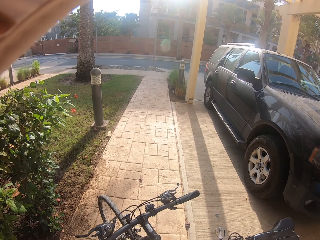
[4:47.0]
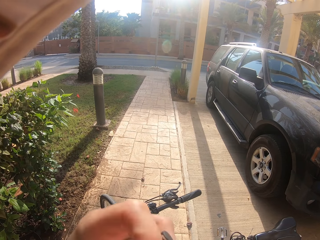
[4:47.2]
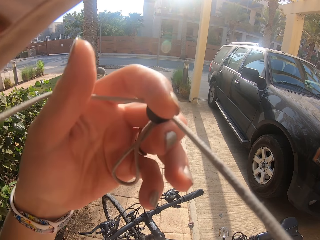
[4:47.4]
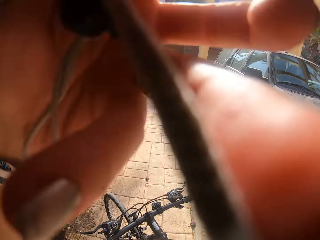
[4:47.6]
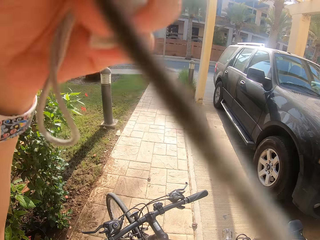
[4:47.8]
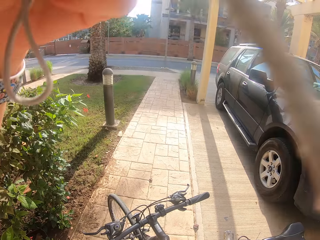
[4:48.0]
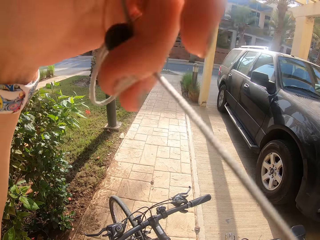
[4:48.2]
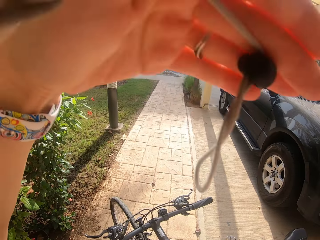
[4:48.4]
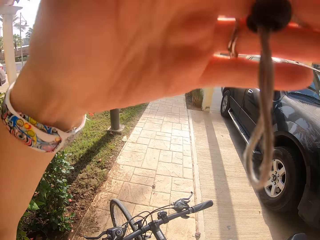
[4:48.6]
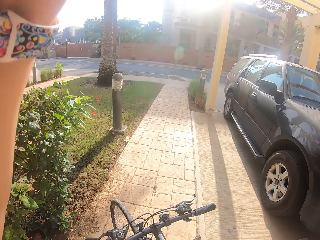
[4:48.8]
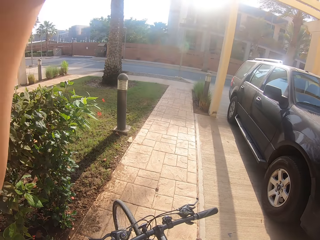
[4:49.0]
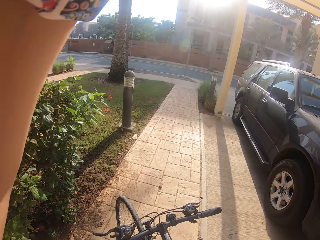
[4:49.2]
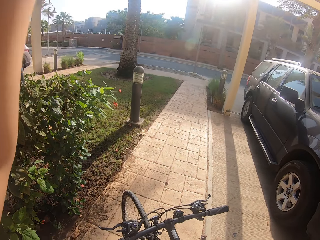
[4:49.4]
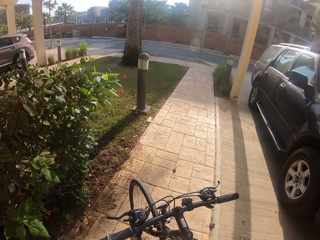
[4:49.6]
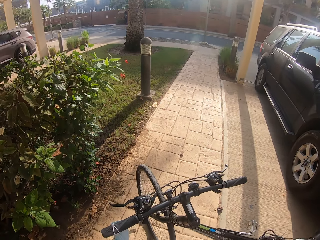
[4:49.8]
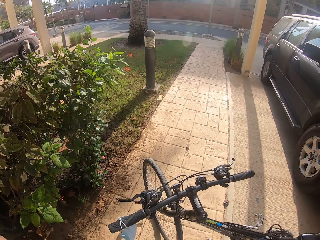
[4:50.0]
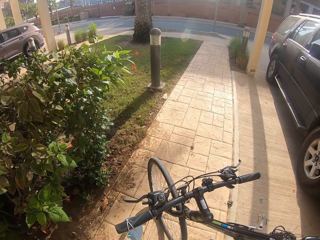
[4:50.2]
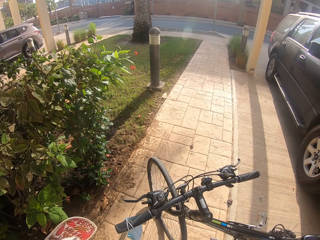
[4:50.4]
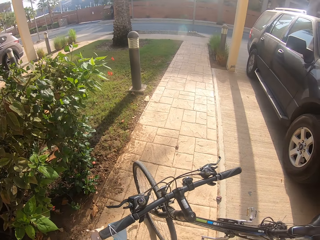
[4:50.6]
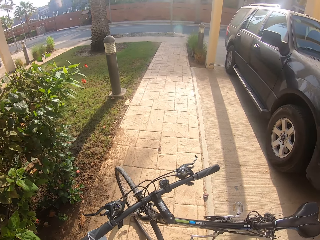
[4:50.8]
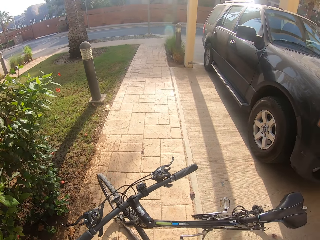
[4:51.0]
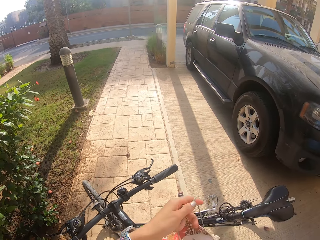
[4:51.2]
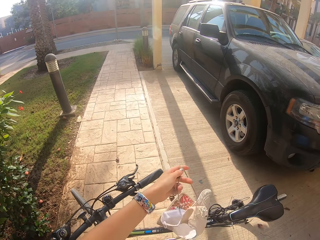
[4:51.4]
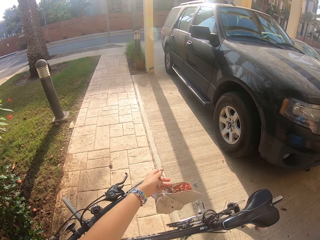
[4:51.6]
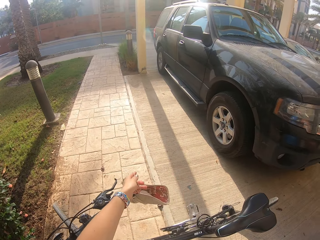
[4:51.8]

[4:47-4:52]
The camera wearer removes a cap. They put the cap on the bicycle.

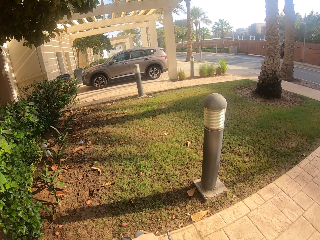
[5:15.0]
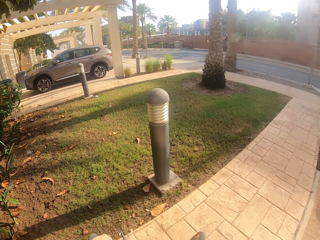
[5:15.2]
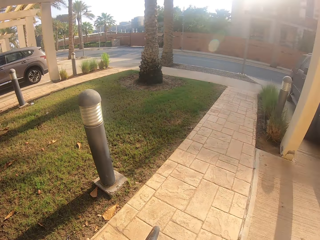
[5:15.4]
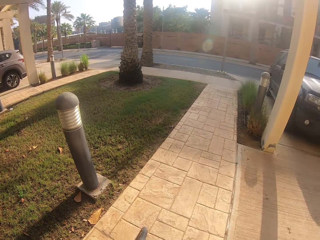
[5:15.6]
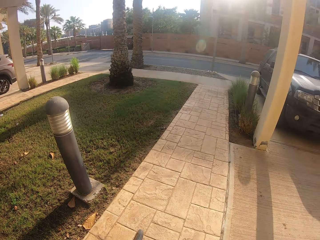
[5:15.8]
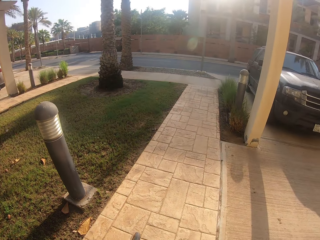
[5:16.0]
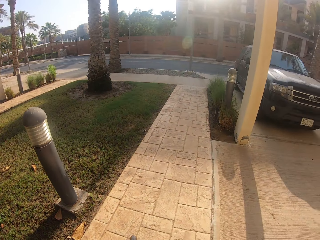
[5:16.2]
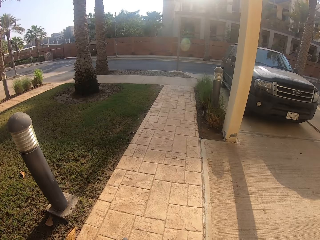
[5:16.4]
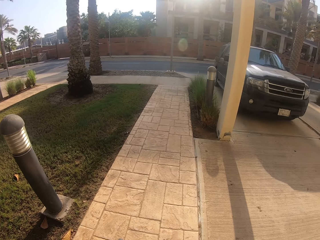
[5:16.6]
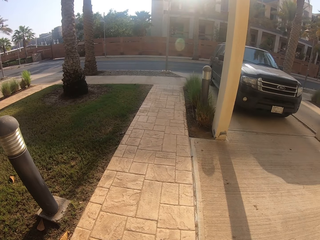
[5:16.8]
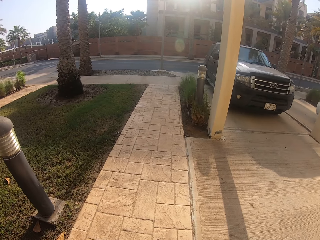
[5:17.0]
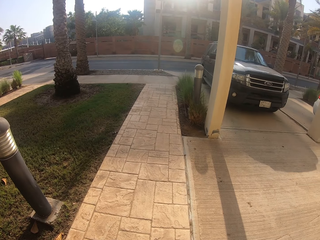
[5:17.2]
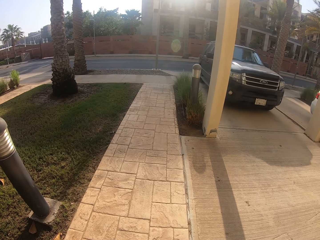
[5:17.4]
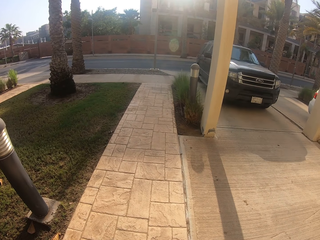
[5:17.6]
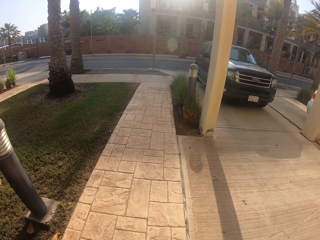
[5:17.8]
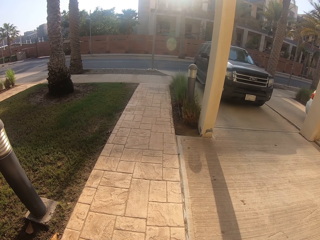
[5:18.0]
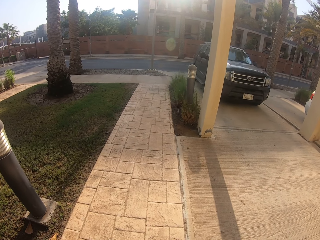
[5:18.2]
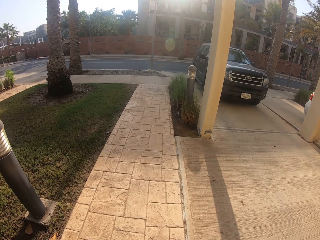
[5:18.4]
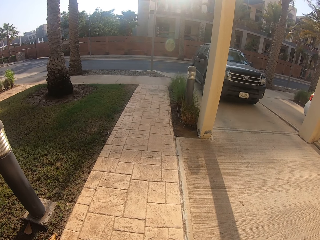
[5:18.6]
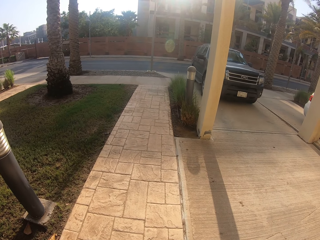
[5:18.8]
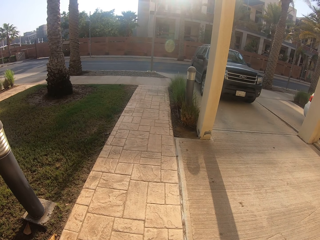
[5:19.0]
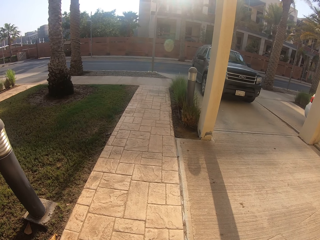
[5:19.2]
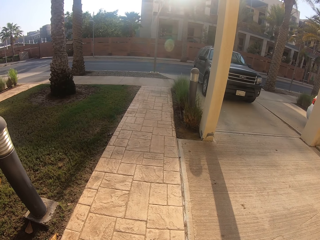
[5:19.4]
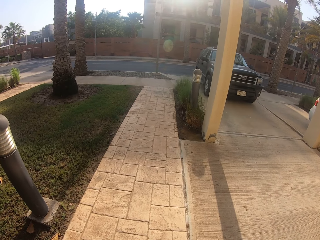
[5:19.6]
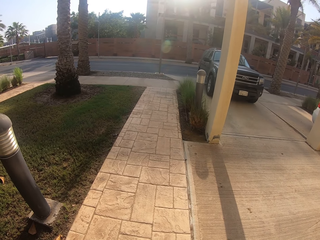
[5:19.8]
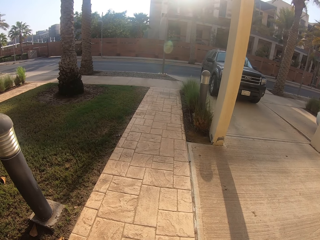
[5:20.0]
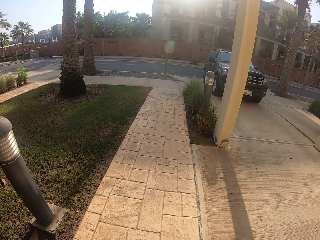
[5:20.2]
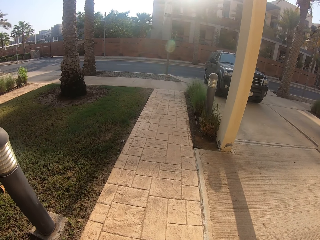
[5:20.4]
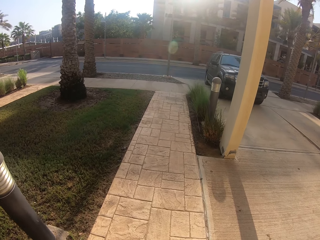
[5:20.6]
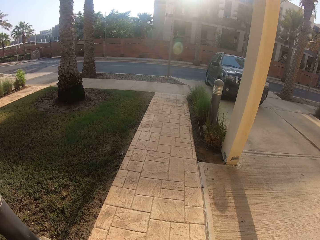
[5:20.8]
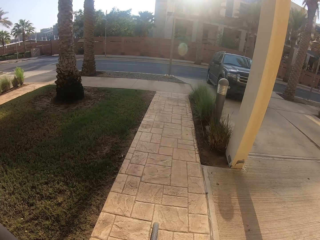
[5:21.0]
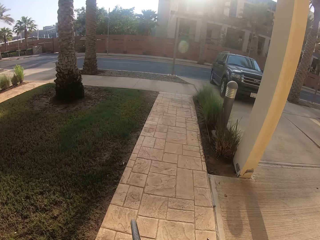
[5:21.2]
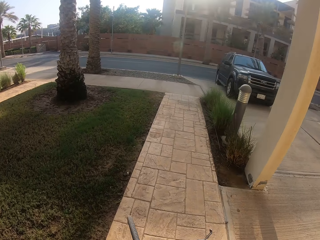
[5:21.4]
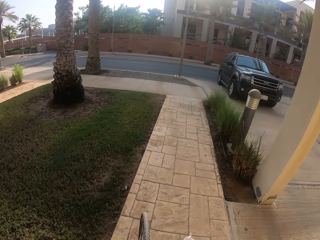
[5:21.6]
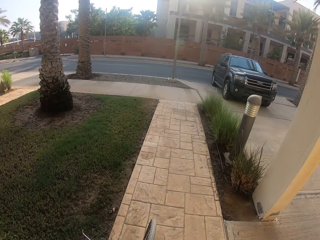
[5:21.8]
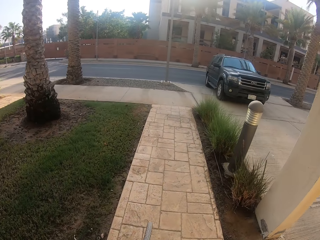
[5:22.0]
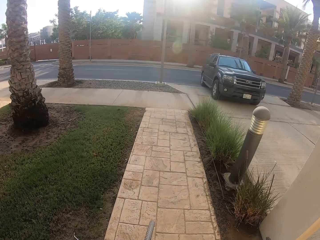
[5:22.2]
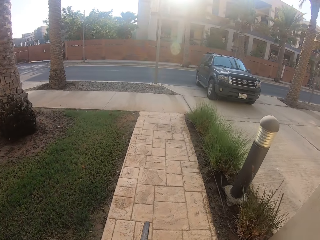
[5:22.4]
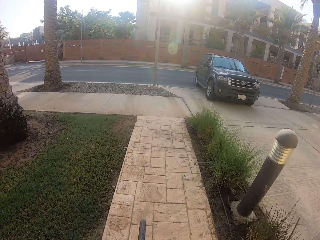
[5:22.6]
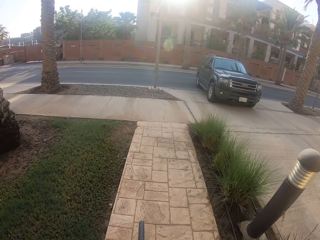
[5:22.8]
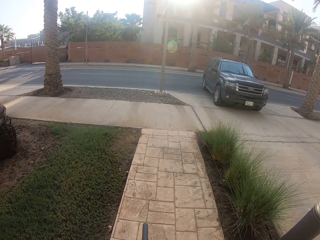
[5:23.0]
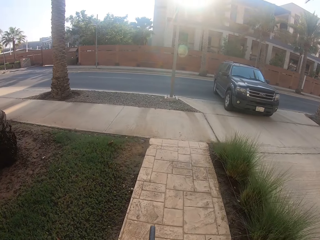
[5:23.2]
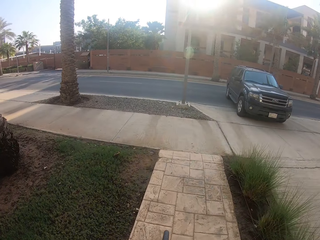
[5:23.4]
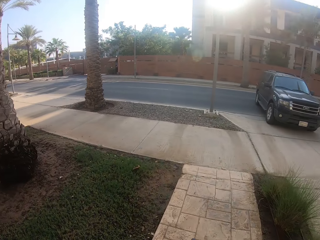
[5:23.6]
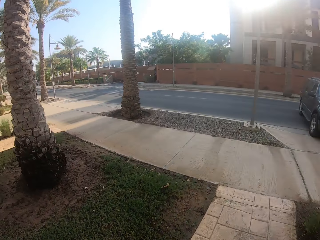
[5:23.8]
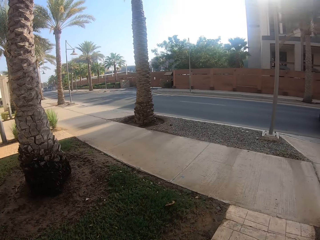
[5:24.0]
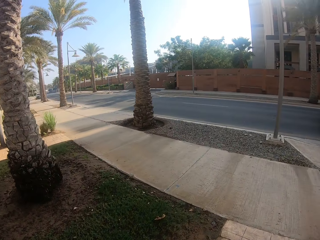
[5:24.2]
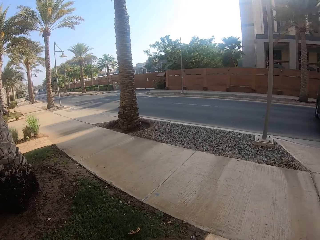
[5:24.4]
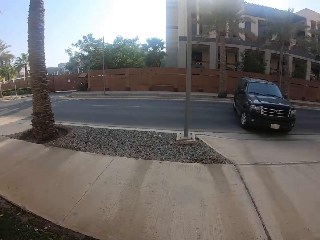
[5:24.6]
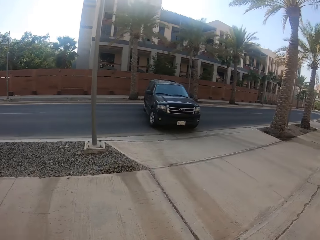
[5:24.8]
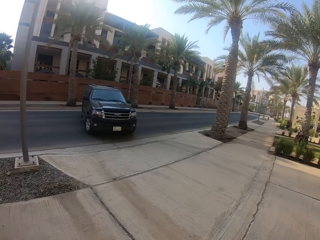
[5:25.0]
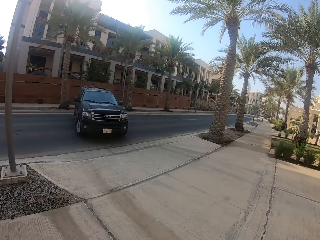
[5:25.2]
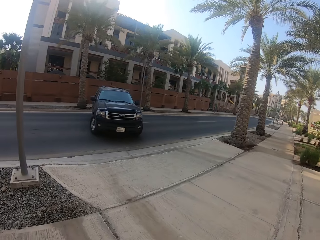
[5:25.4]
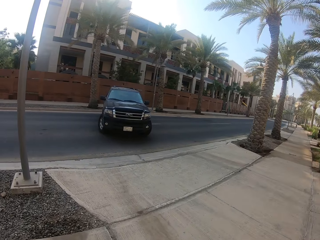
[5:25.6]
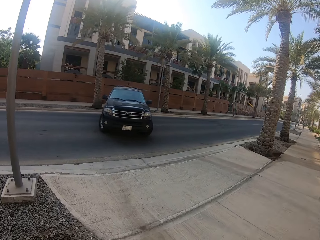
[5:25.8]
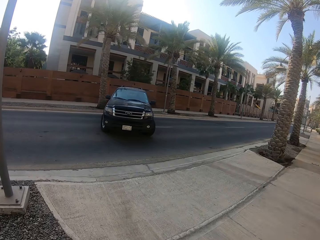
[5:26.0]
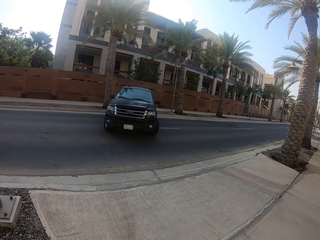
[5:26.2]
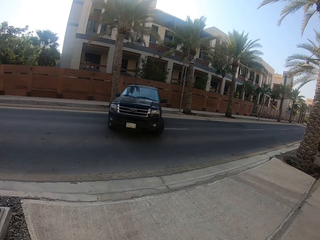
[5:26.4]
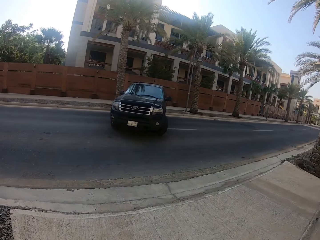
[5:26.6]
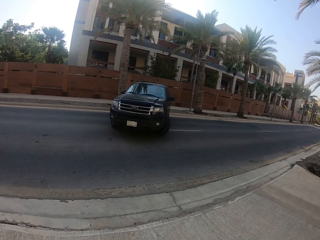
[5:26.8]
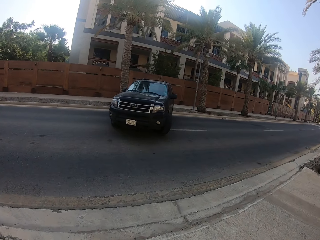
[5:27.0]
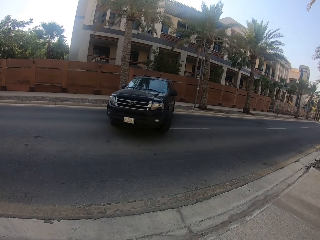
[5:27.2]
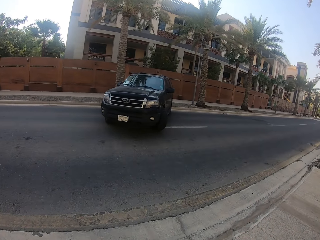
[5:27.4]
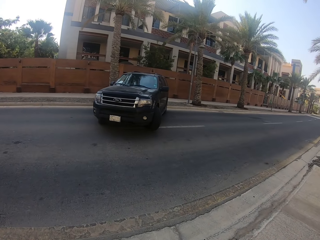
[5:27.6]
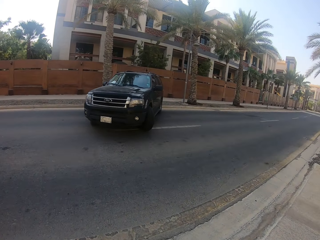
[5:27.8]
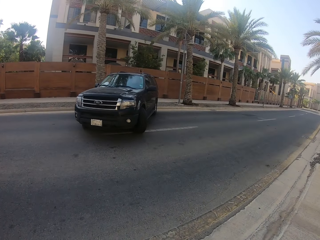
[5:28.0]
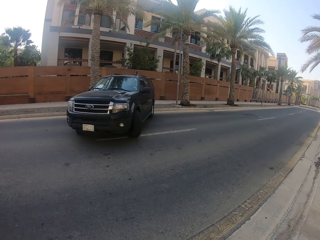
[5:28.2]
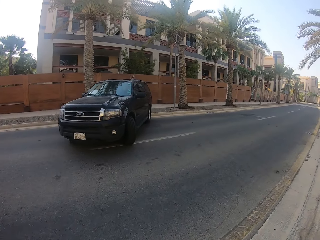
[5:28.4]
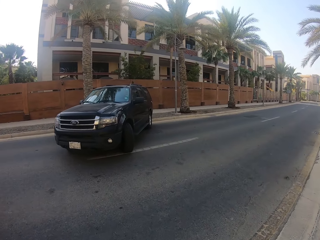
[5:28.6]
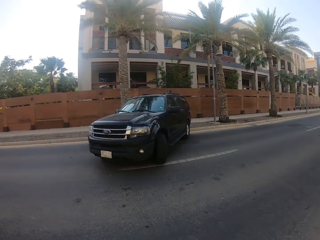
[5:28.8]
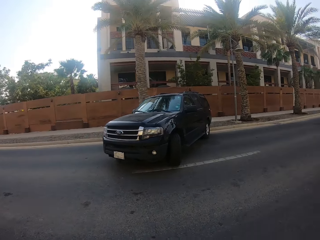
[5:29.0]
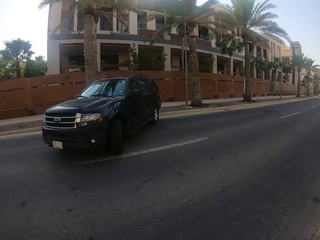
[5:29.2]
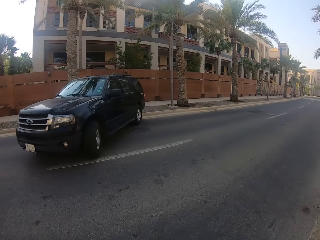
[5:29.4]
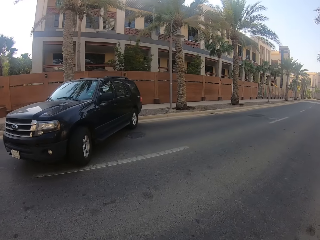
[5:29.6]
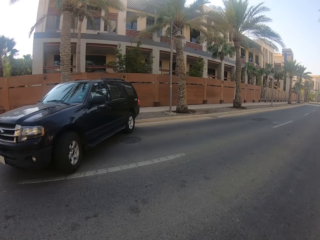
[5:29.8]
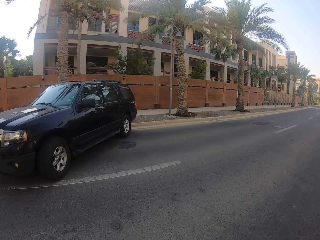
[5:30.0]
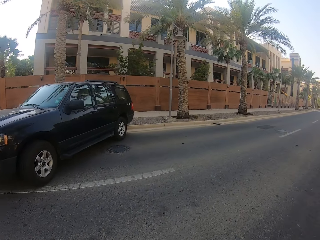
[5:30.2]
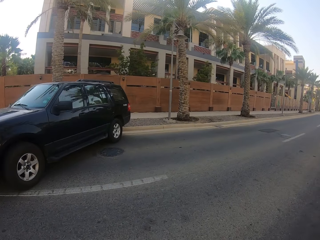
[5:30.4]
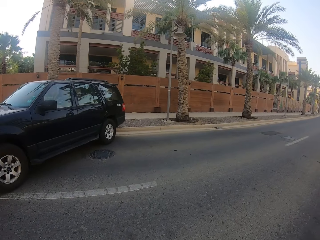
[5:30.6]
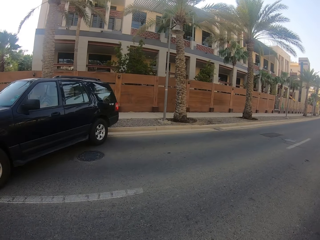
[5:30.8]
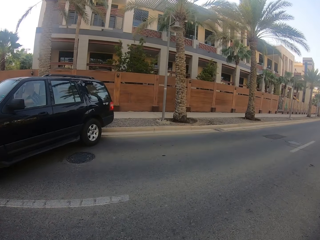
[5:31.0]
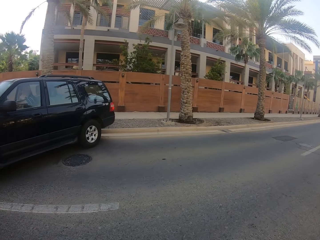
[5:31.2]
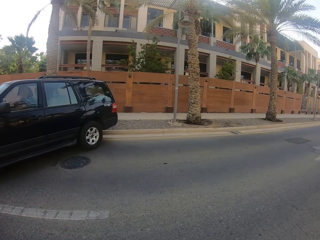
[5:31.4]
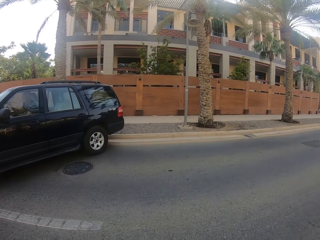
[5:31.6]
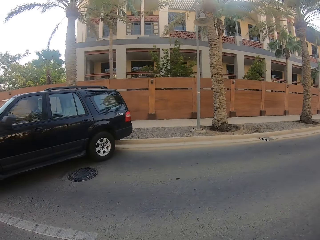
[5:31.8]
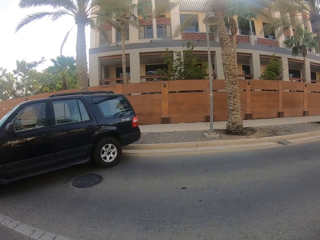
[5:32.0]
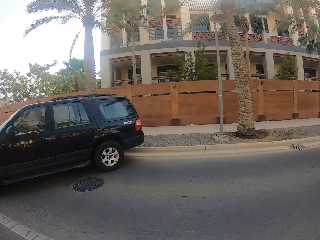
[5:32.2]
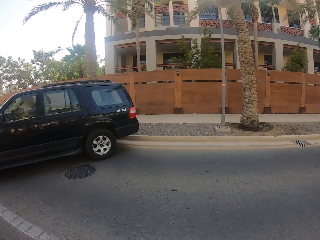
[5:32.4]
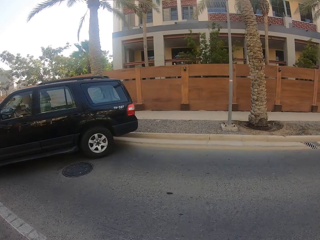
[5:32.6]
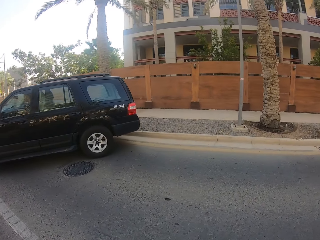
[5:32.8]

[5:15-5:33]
A man reverses a car toward the road. The camera wearer cycles on the pavement. They cycle on the road.
